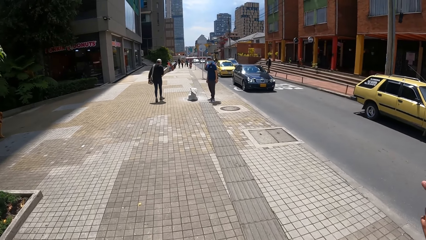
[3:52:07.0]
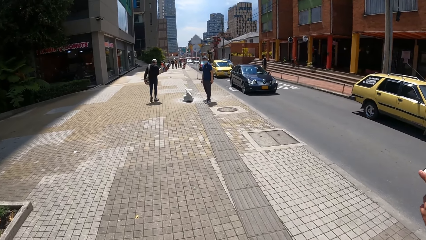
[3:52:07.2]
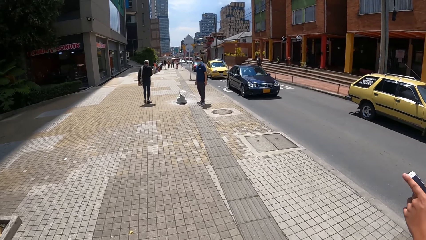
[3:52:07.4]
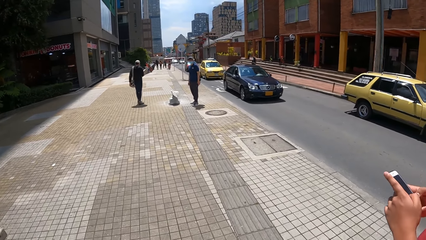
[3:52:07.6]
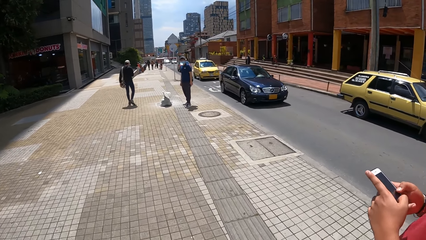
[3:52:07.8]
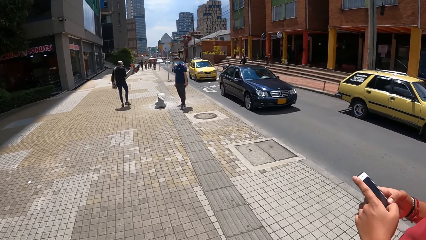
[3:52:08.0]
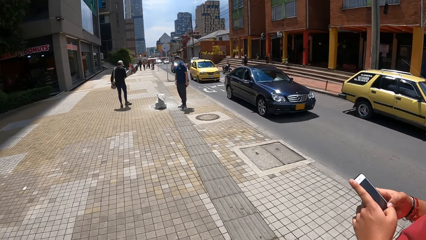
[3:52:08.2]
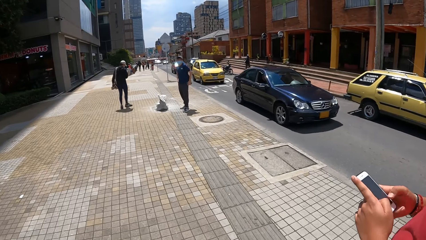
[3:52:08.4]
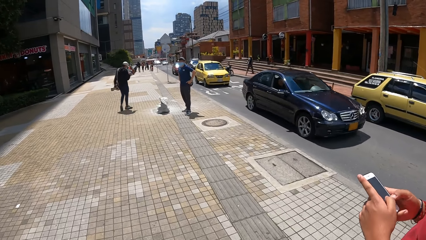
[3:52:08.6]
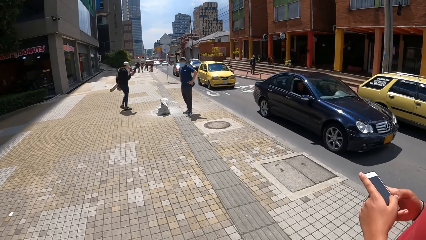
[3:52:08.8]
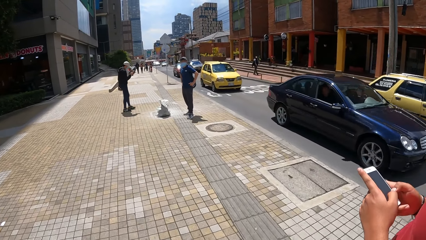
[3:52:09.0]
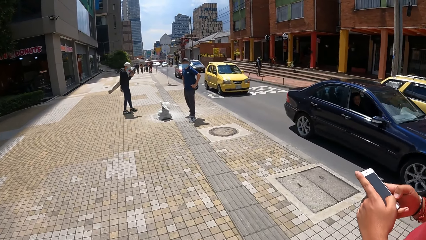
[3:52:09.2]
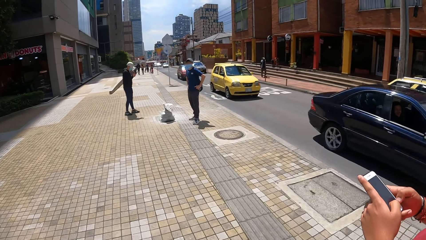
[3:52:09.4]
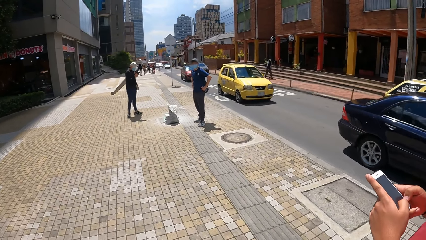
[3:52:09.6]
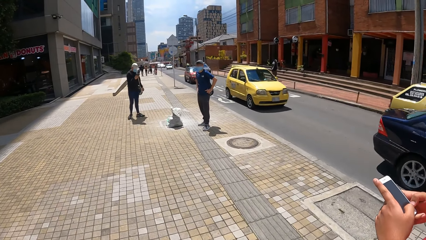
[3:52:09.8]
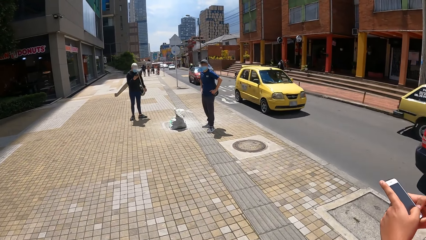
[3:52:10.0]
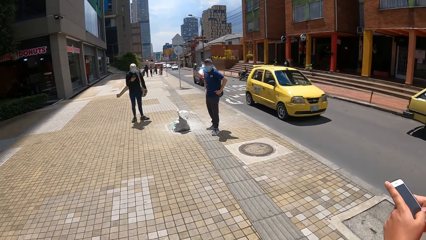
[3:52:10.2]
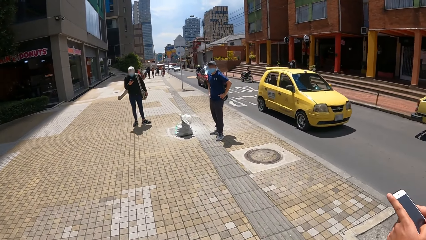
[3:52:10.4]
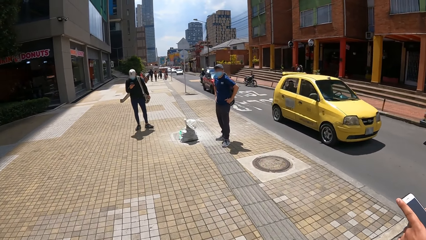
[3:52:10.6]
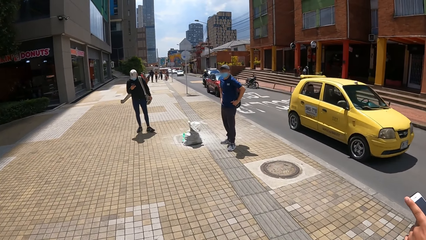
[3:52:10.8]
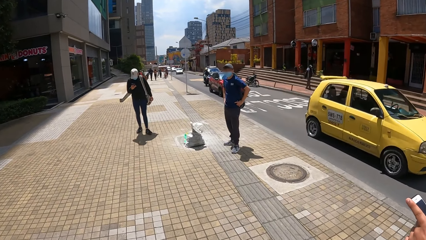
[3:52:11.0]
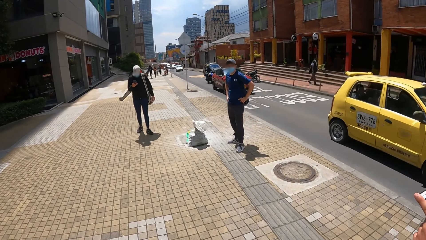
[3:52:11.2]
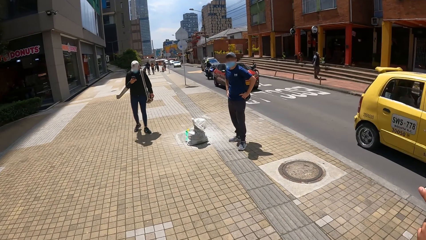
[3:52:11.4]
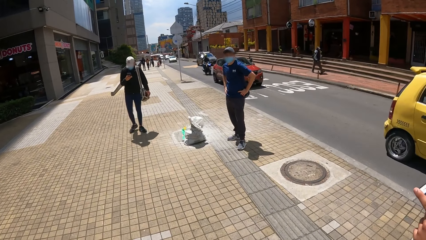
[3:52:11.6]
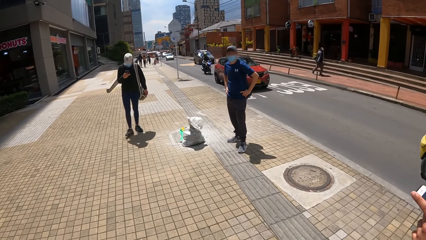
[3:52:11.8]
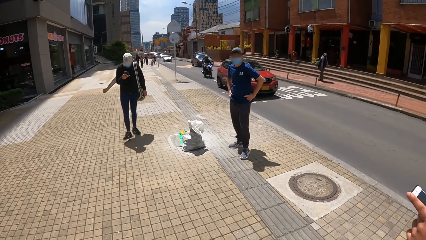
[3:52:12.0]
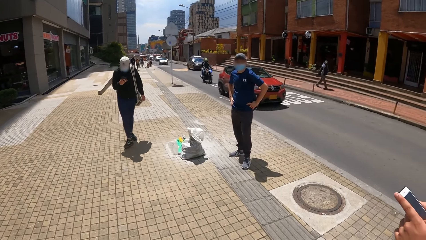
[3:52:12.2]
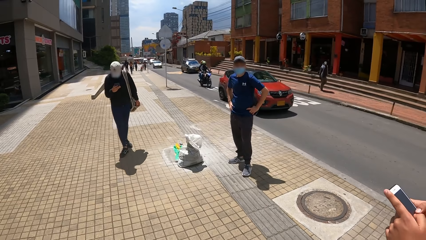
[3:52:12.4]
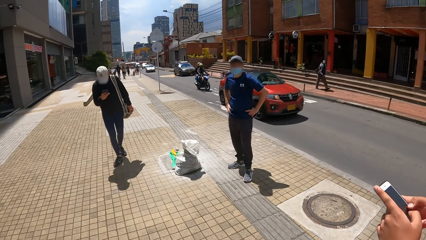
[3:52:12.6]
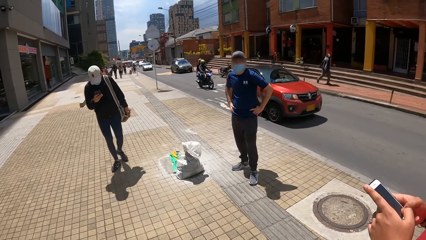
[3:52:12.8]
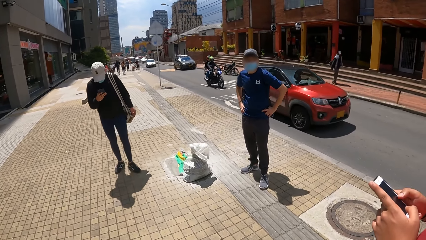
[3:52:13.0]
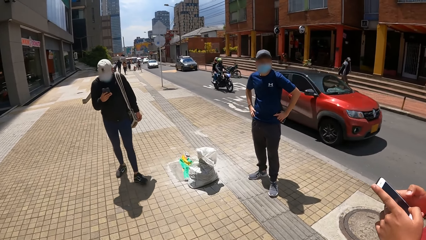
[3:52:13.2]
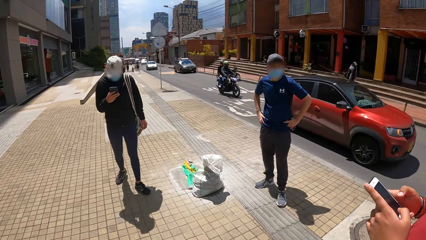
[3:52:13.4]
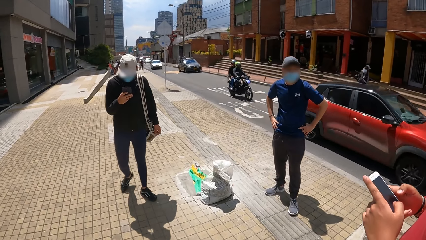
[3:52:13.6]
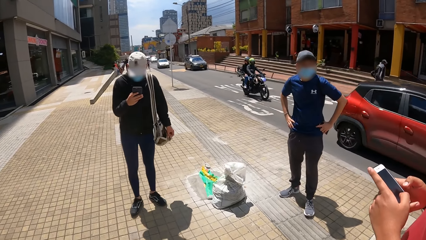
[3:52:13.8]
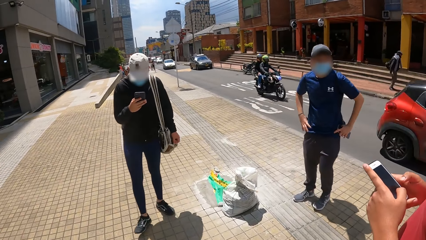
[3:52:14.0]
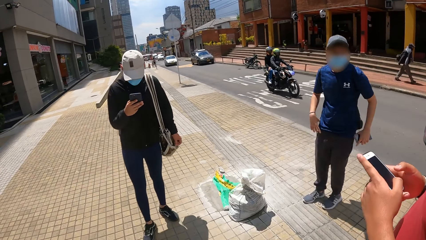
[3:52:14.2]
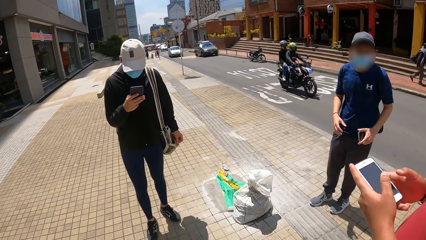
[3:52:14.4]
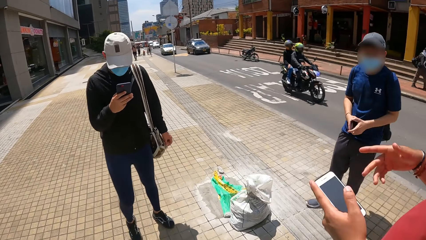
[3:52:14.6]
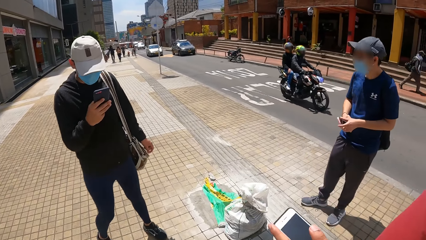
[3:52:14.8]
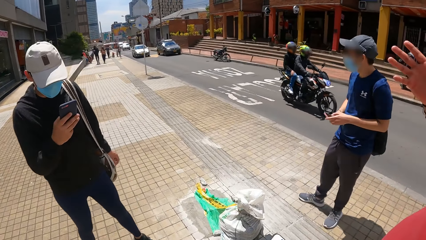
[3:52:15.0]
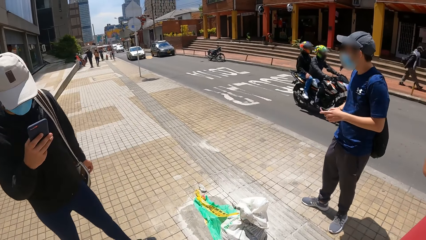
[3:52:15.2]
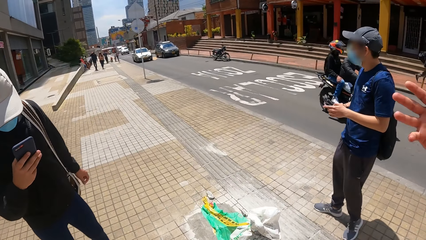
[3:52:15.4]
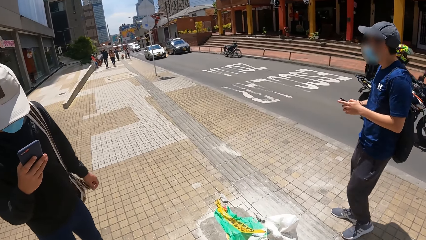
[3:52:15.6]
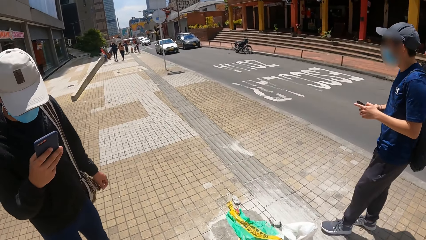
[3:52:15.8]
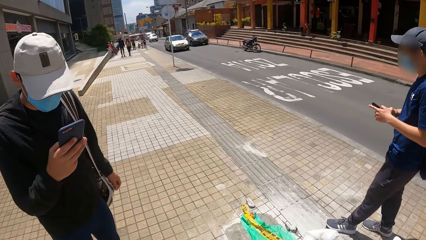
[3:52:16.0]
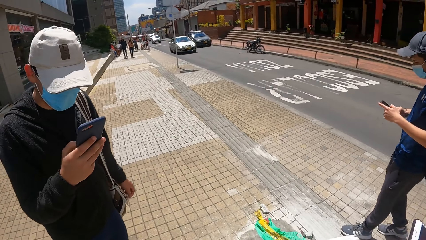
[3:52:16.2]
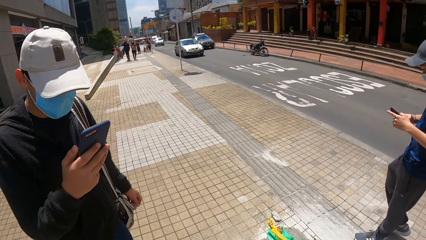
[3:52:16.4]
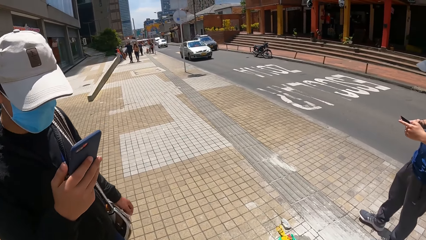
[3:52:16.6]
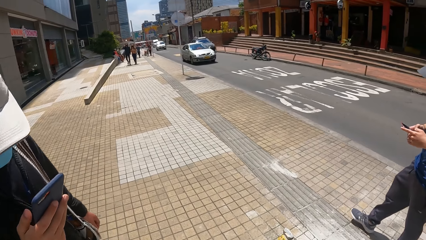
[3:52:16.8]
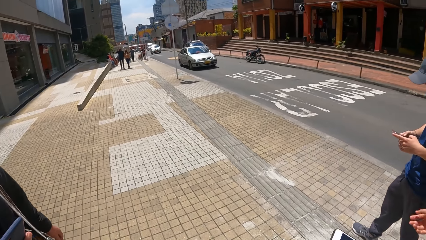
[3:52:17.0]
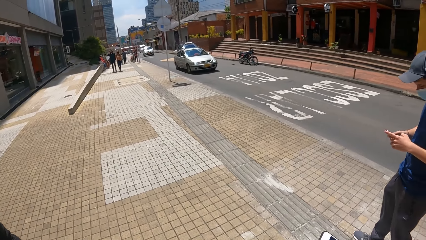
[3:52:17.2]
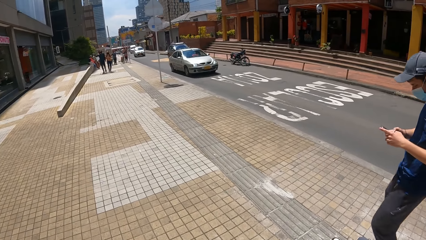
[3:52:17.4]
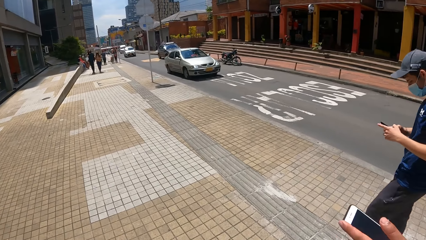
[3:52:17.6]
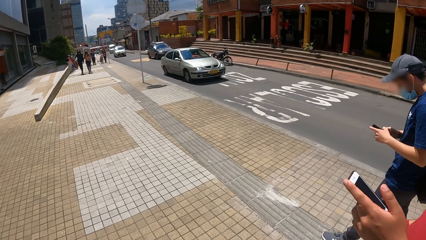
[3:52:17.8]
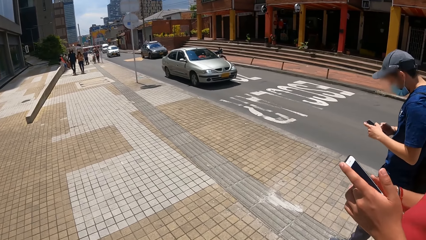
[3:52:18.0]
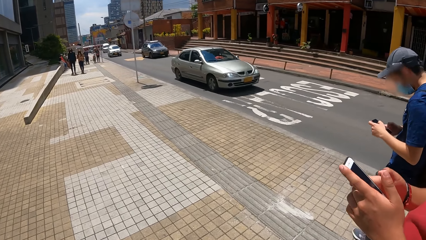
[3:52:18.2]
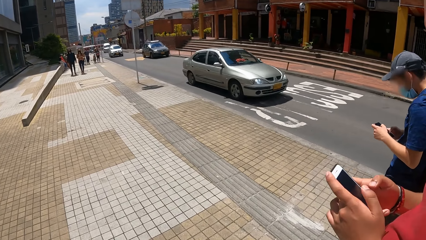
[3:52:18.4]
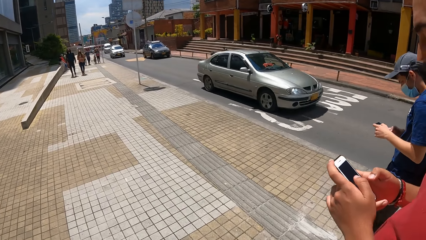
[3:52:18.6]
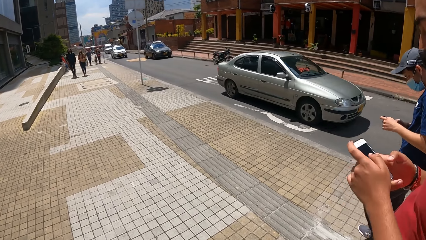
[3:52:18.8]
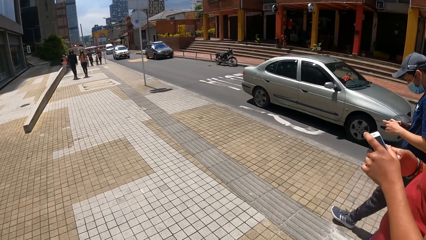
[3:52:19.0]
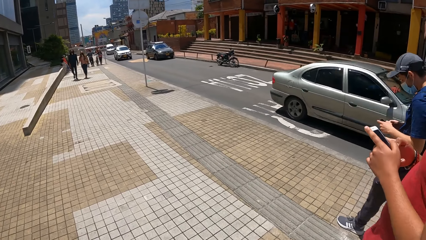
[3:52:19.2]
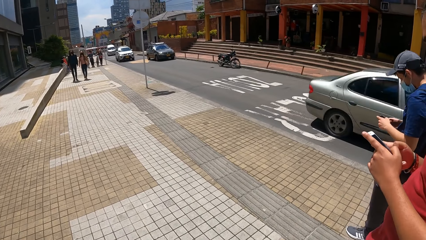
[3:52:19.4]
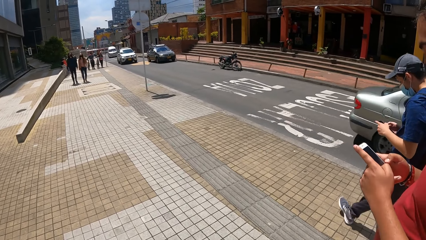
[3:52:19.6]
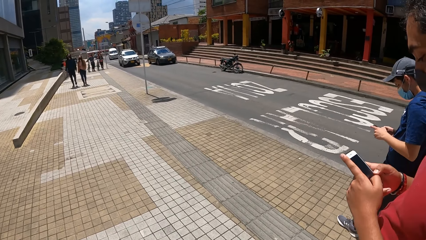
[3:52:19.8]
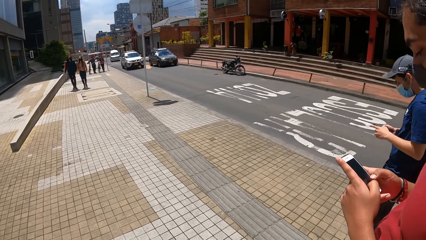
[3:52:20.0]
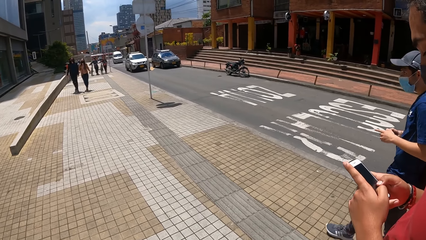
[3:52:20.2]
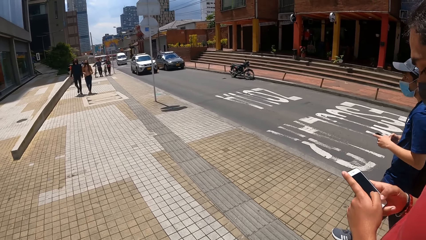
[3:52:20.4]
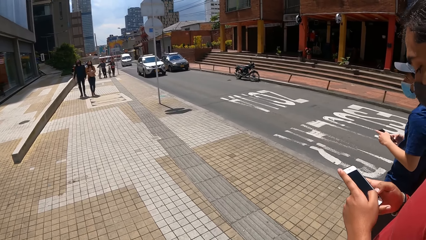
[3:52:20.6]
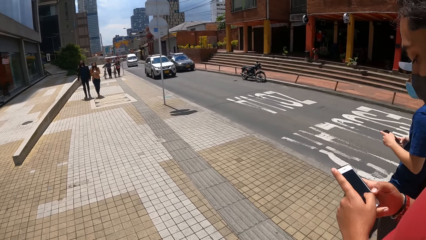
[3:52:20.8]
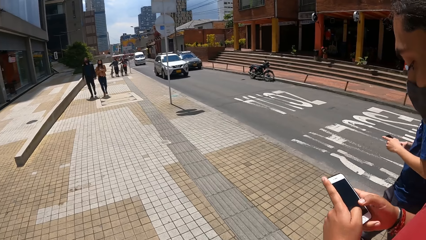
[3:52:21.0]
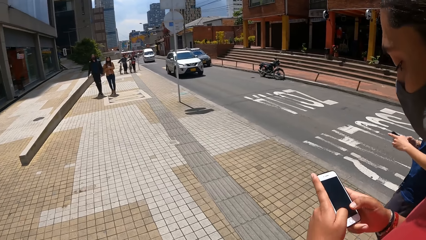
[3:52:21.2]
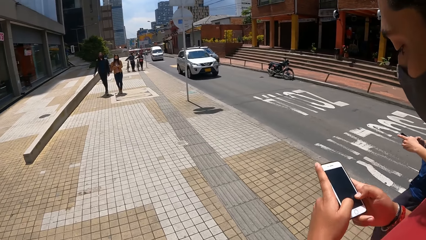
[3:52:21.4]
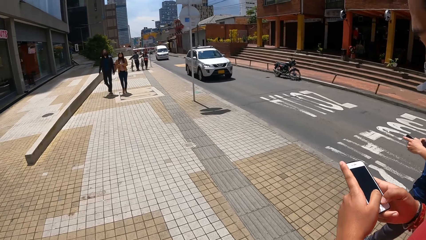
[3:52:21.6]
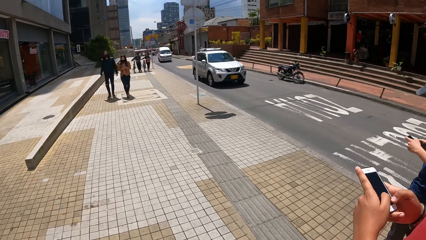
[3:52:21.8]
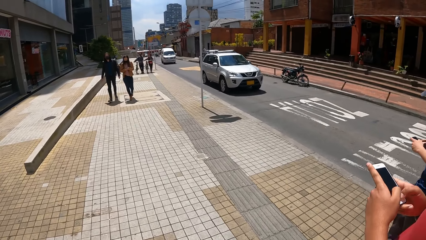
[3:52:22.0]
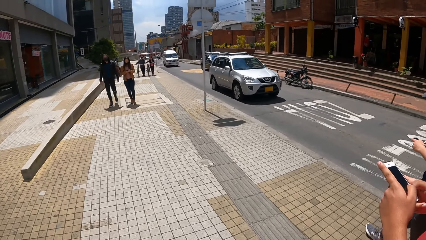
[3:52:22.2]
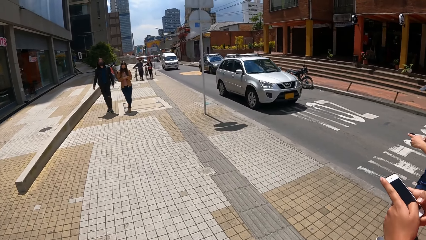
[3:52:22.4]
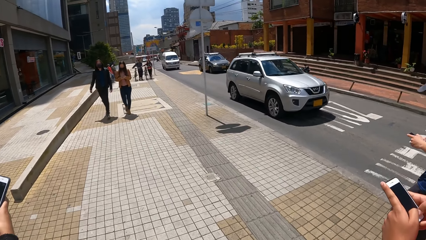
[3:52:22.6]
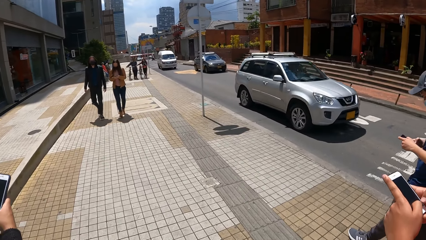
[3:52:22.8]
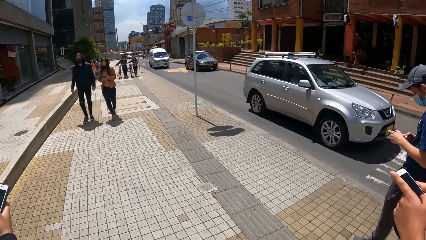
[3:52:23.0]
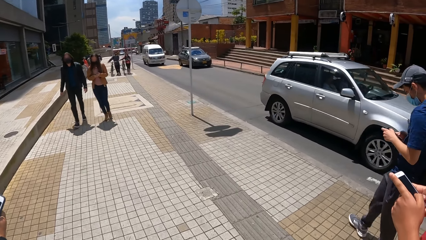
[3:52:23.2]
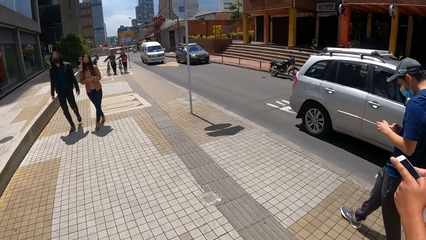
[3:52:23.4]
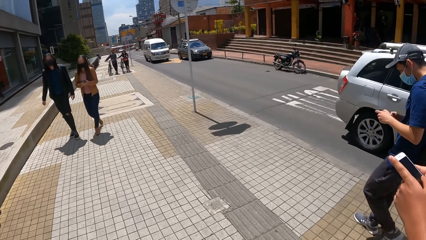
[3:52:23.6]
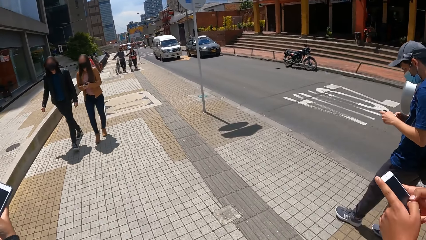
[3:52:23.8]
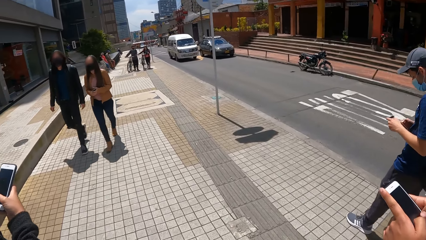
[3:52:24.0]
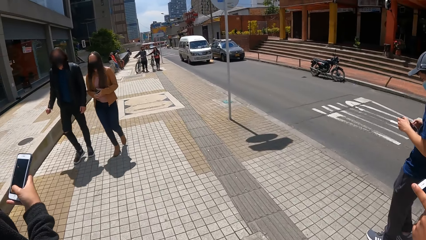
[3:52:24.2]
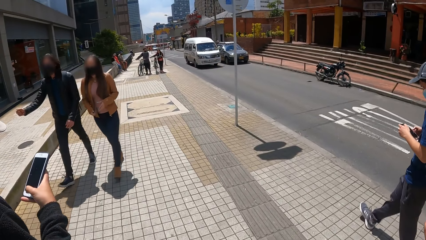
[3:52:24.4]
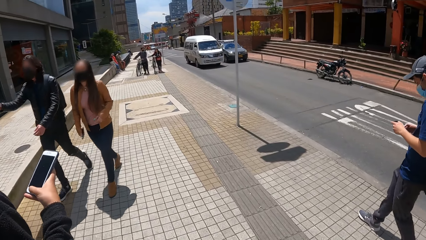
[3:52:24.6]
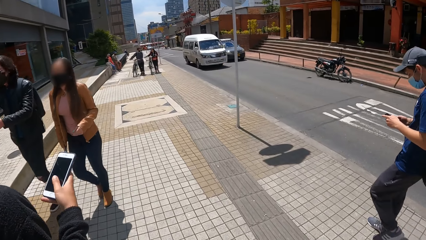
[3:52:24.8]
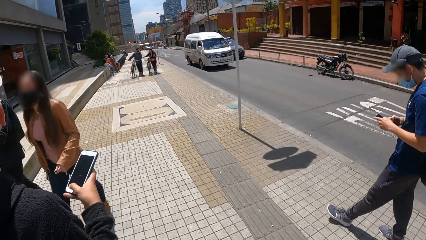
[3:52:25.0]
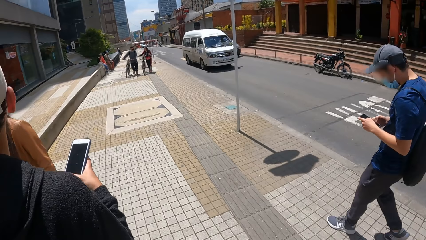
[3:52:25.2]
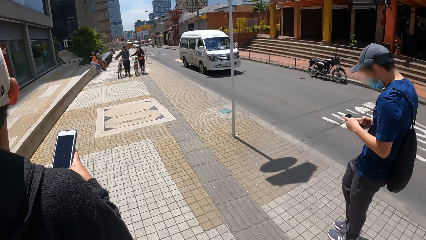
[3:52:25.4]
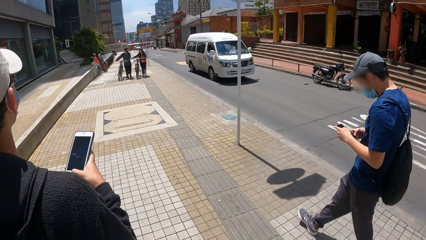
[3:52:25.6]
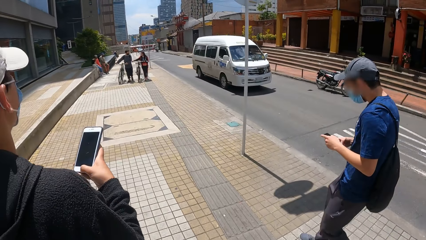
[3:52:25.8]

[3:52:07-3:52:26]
A man scrolls the phone. The camera wearer walks on the road. Another man operates a phone with both hands. A third man scrolls the phone. The first man scrolls the phone. The camera wearer walks on the road. The second man scrolls the phone. The camera wearer walks on the road. The third man scrolls the phone.
